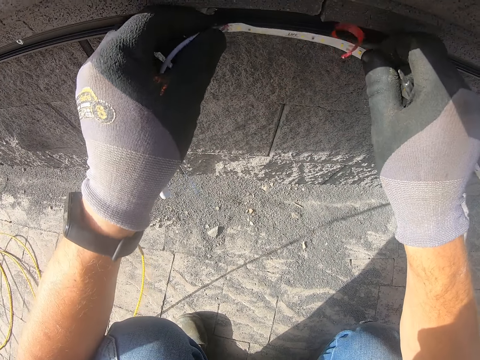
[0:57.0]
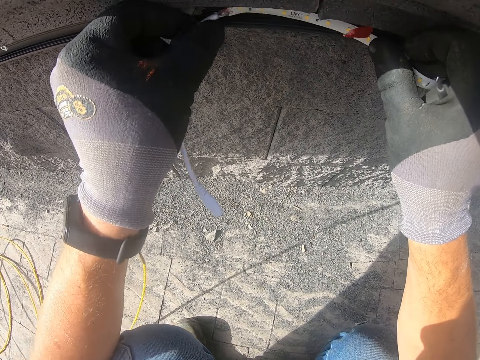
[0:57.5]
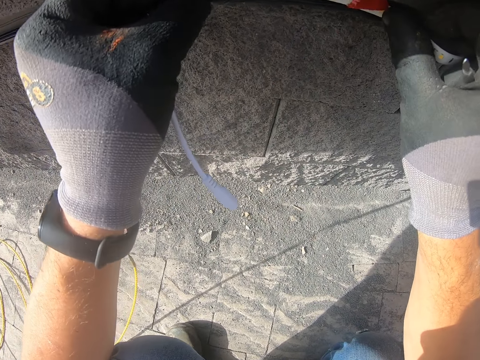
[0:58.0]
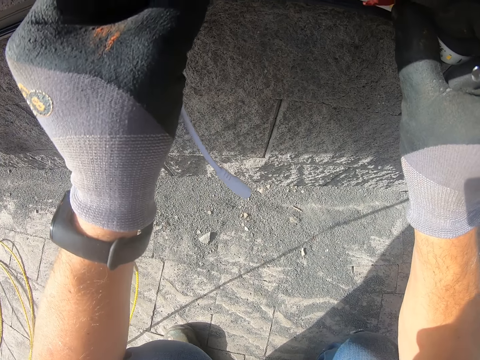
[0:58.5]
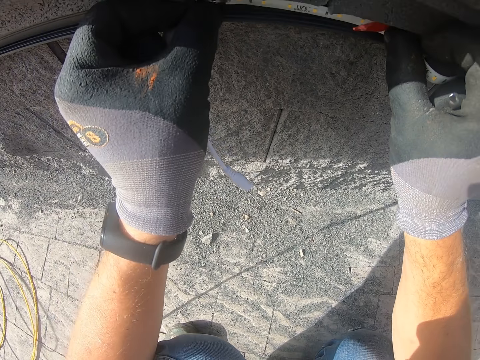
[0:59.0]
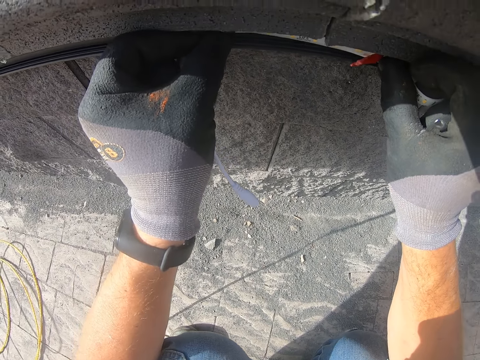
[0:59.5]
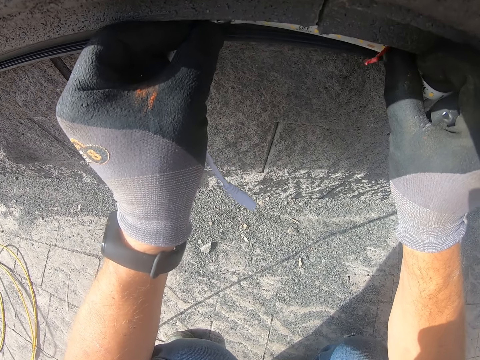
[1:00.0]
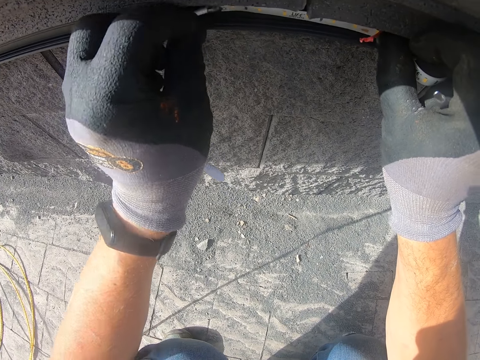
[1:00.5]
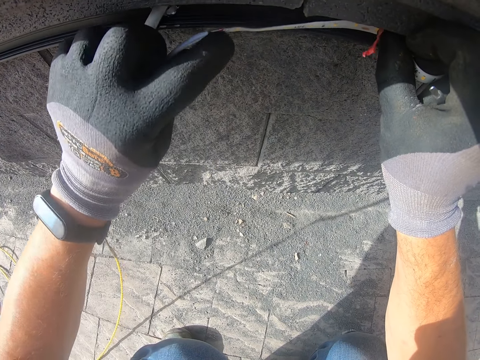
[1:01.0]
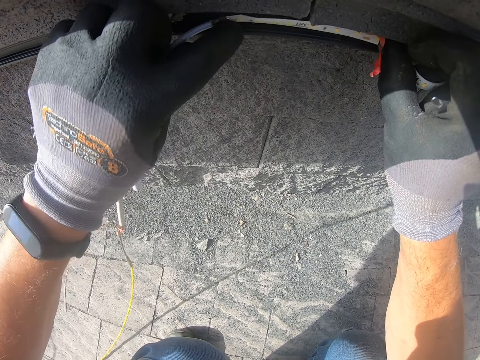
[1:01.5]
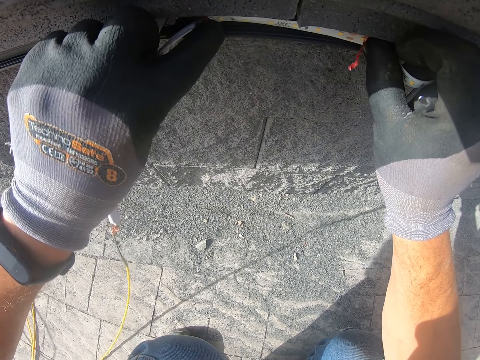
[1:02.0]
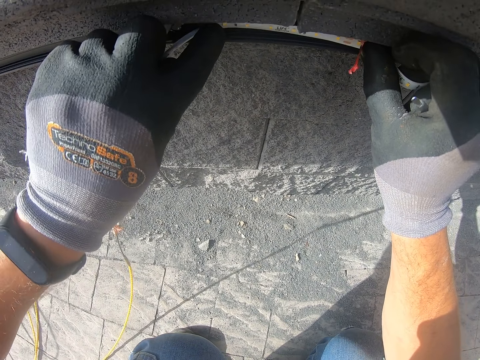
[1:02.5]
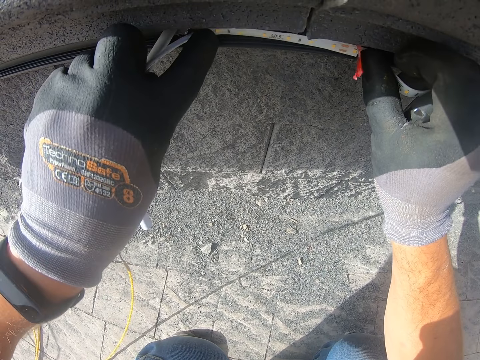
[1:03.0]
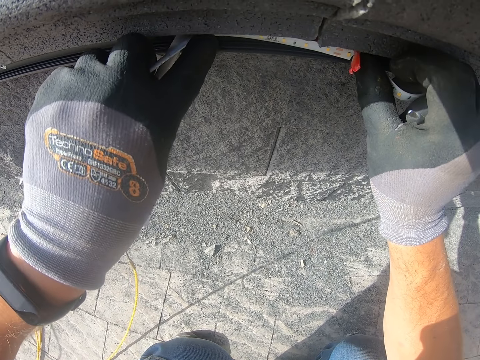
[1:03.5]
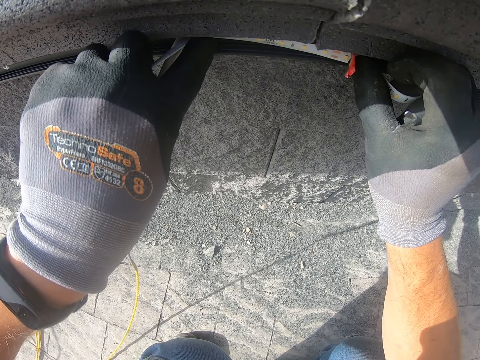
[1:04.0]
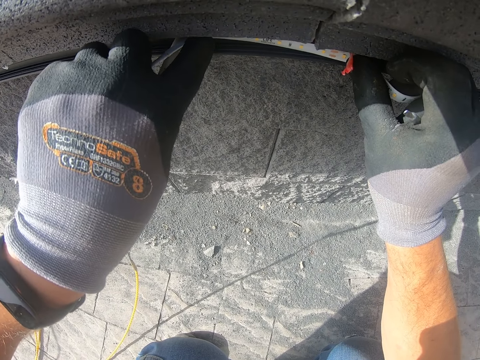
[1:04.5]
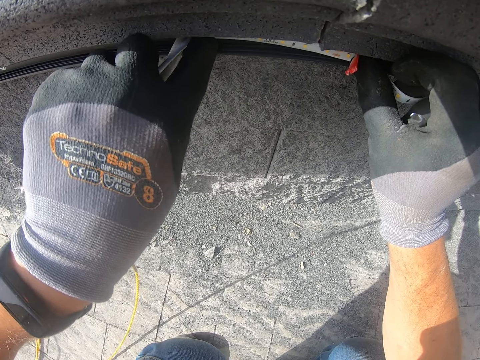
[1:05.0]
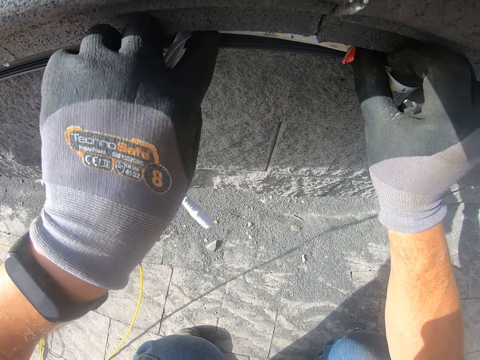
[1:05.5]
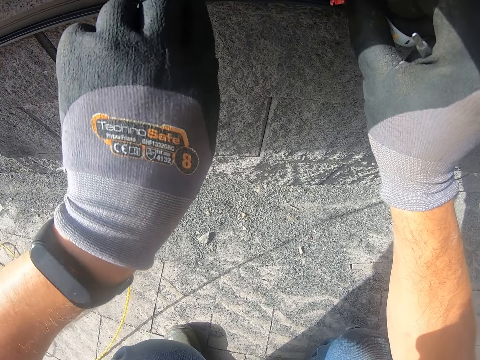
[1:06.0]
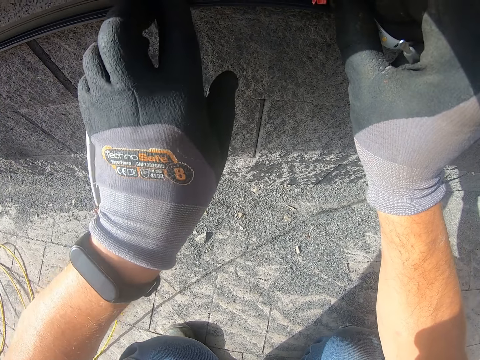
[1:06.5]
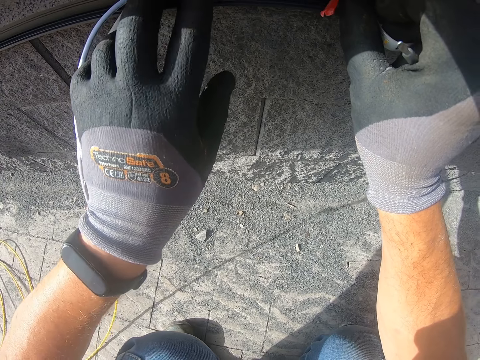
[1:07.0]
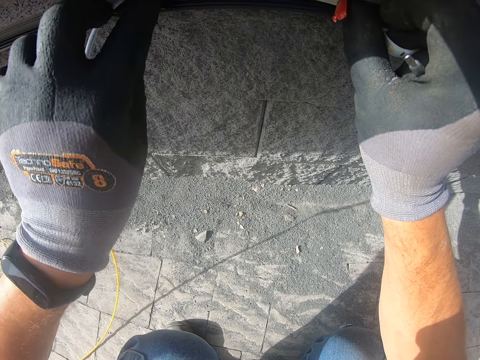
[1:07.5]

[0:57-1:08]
The camera wearer sticks the wire on the wall.

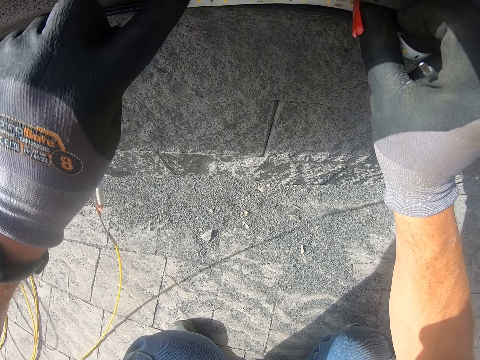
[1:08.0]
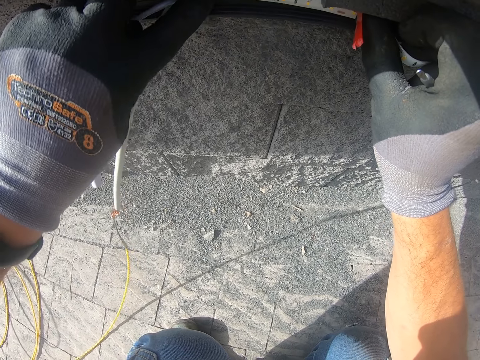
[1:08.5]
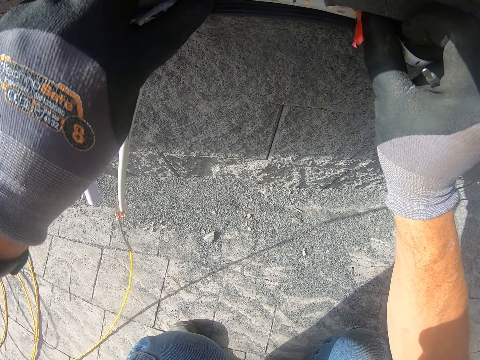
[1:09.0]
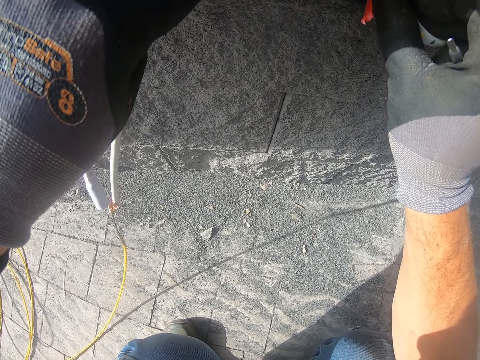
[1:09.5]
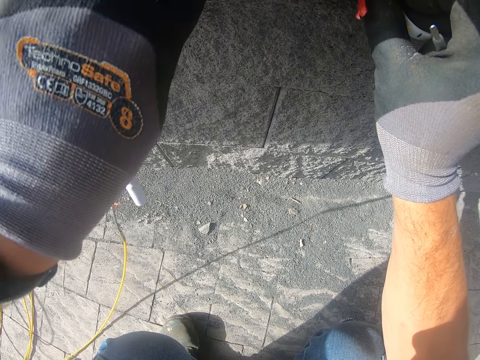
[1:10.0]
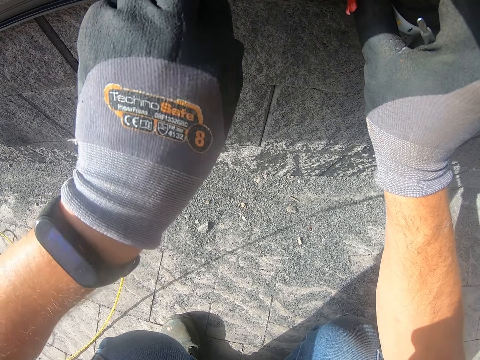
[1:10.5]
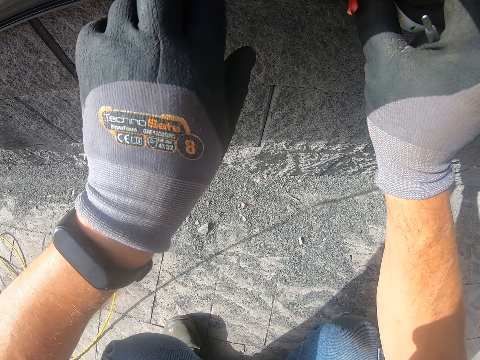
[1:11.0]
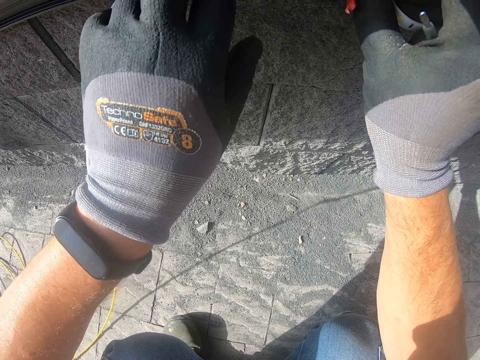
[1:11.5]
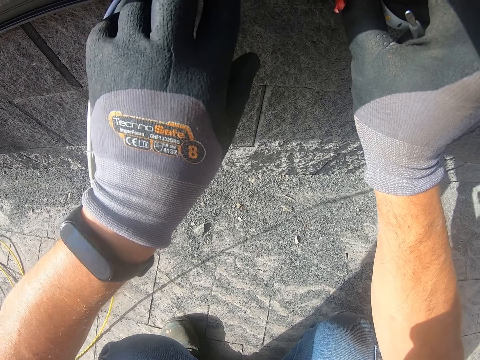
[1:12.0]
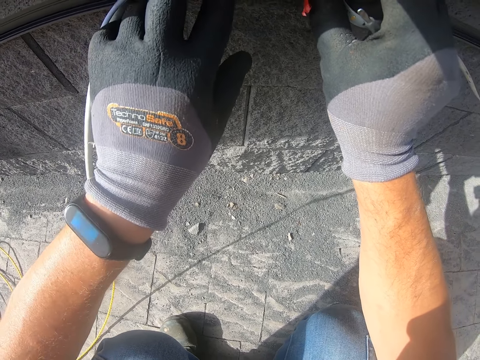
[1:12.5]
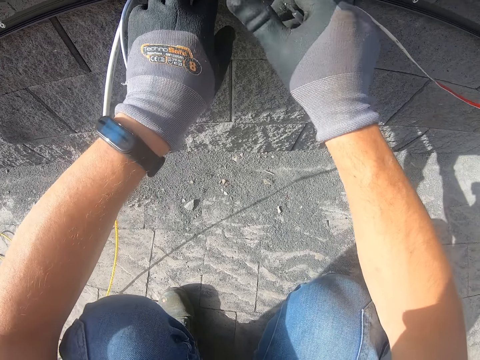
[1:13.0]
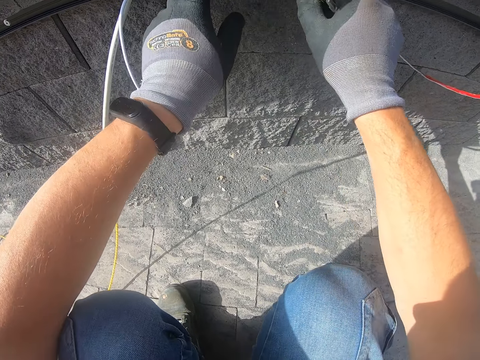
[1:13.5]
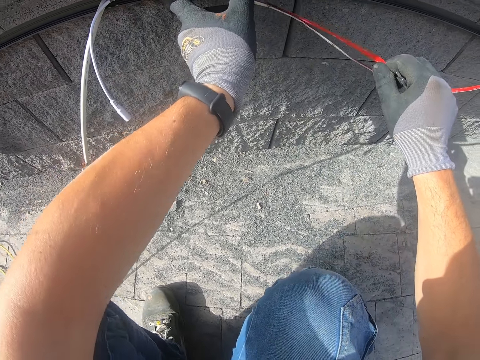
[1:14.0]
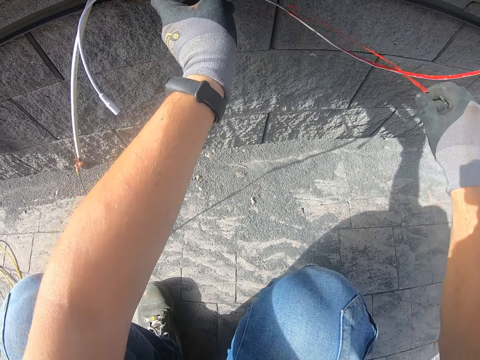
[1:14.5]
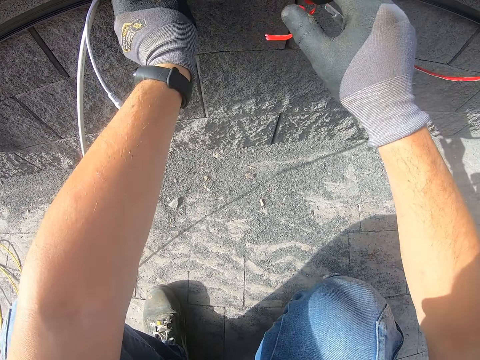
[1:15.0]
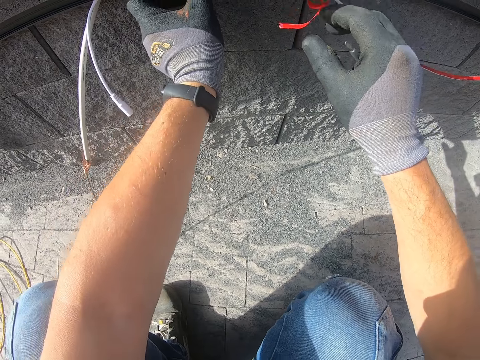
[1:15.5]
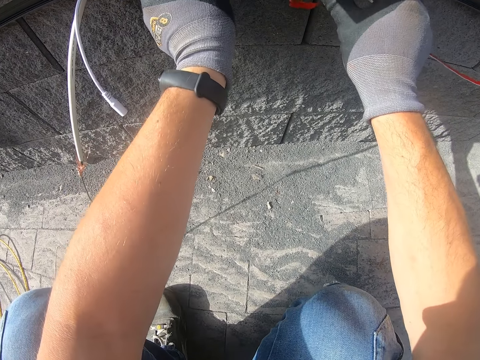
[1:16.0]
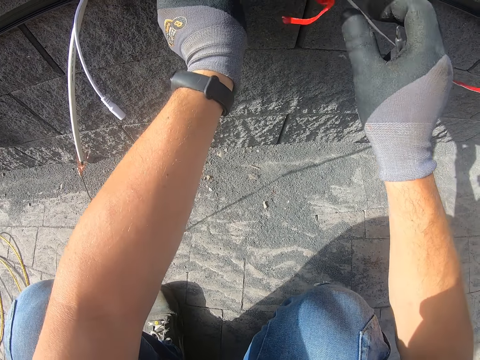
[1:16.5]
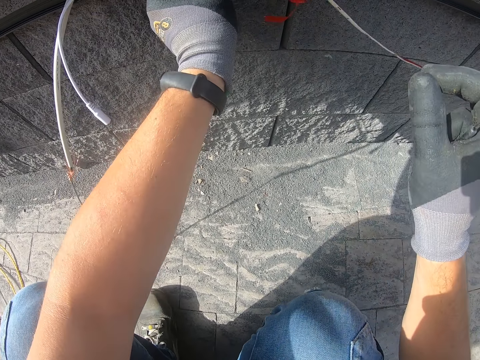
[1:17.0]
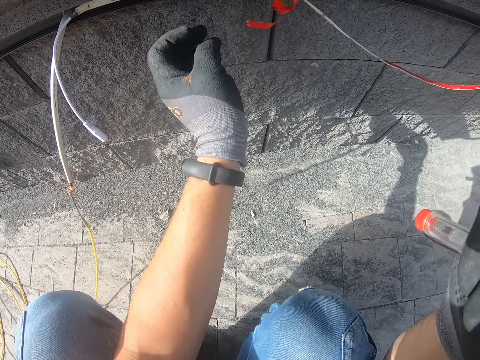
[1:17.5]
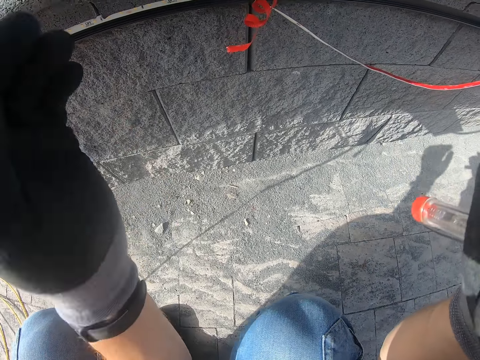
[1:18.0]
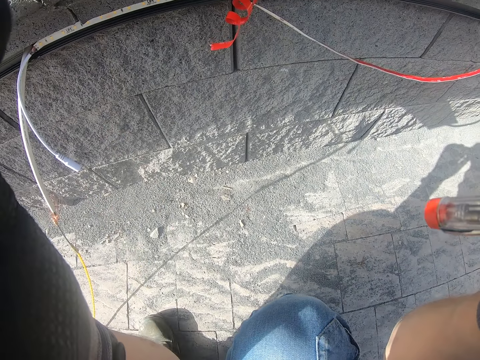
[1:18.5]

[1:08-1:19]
The camera wearer pulls the cover of the wire. They unseal the sticker. They stick the wire on the wall. They adjust the camera.
